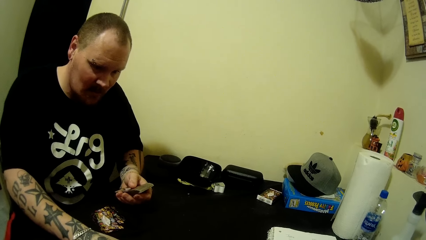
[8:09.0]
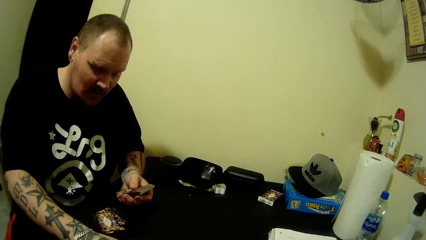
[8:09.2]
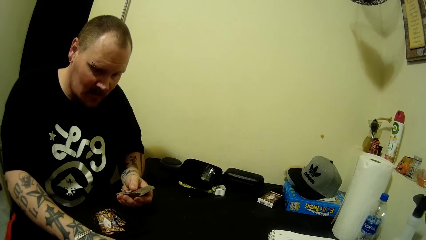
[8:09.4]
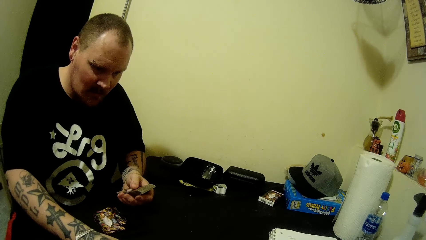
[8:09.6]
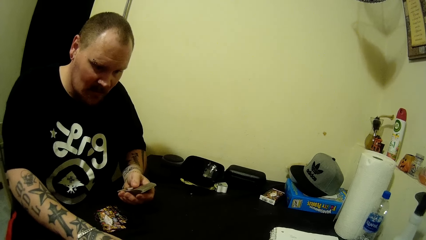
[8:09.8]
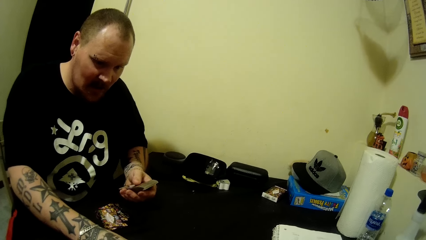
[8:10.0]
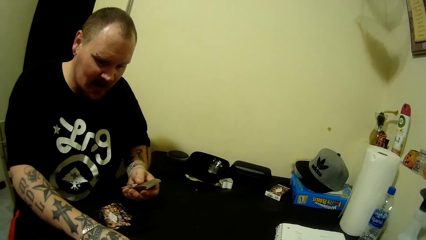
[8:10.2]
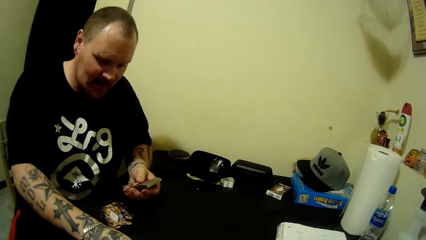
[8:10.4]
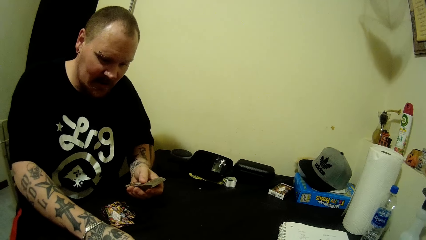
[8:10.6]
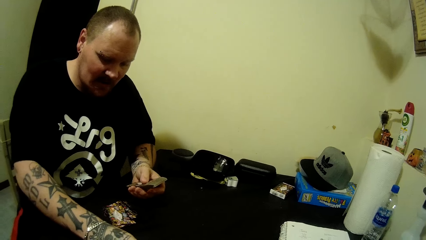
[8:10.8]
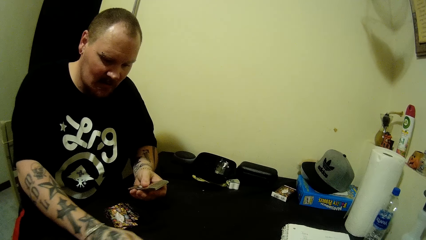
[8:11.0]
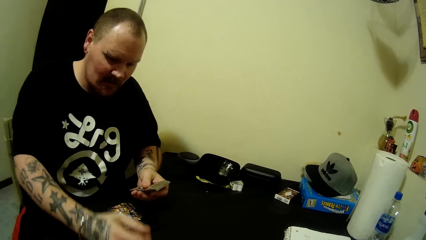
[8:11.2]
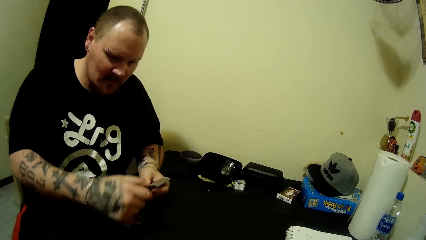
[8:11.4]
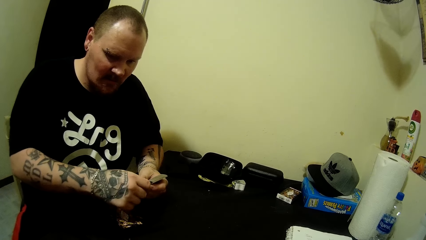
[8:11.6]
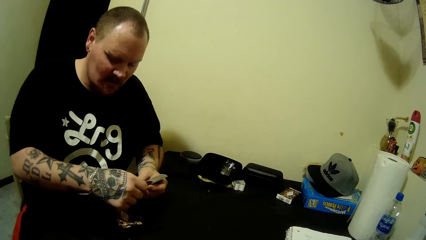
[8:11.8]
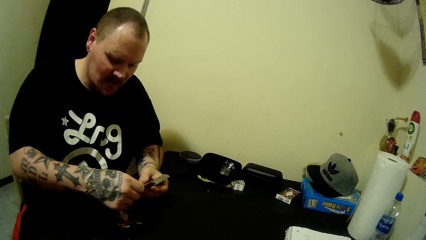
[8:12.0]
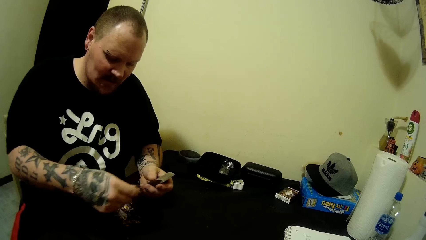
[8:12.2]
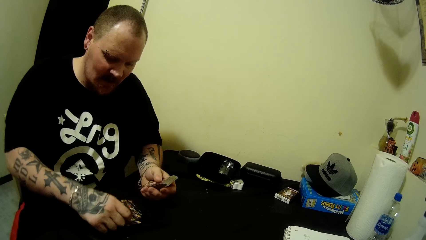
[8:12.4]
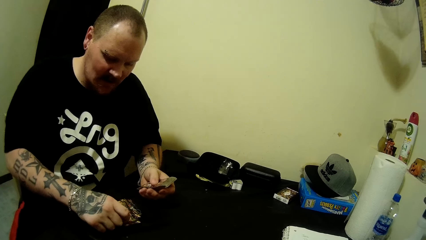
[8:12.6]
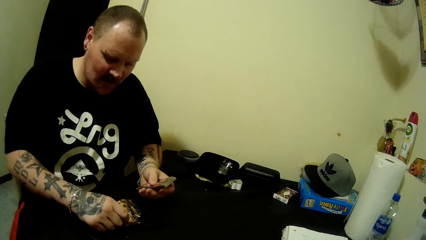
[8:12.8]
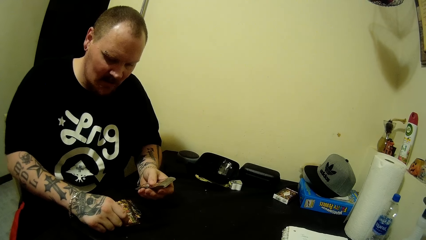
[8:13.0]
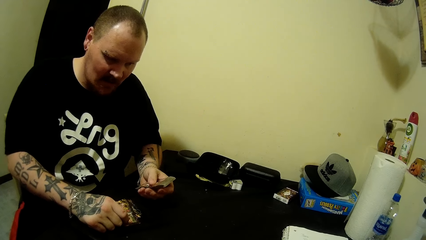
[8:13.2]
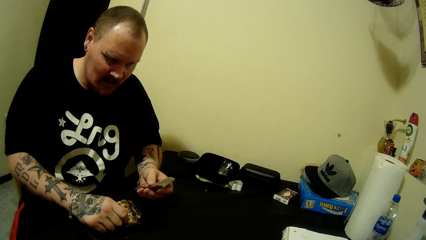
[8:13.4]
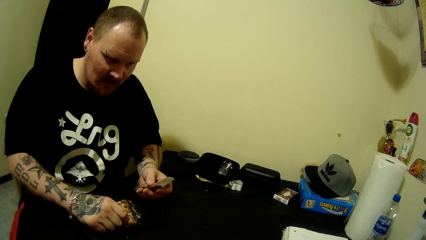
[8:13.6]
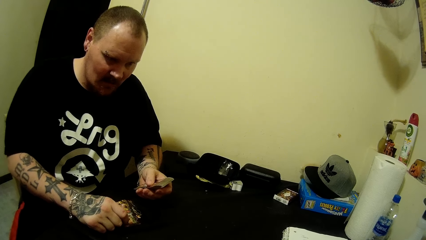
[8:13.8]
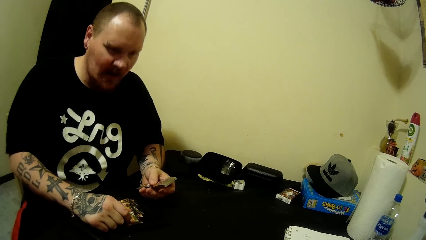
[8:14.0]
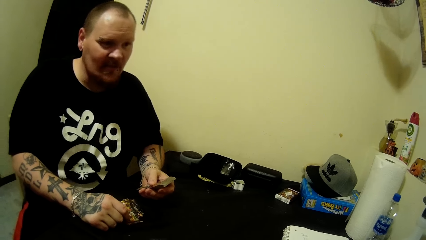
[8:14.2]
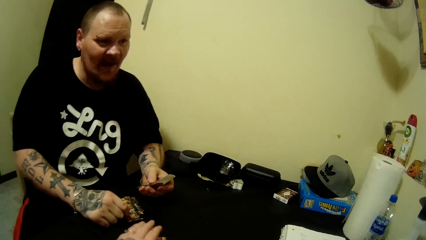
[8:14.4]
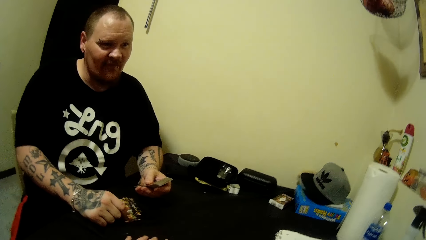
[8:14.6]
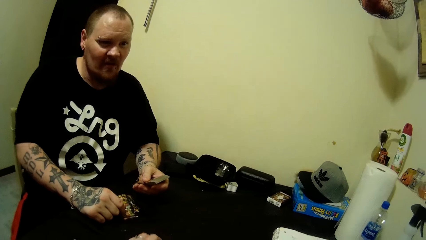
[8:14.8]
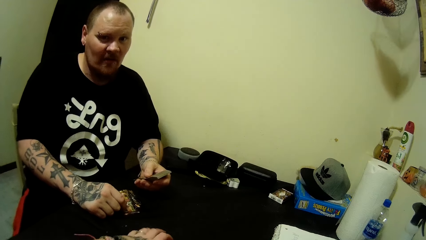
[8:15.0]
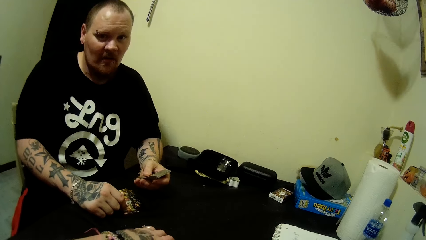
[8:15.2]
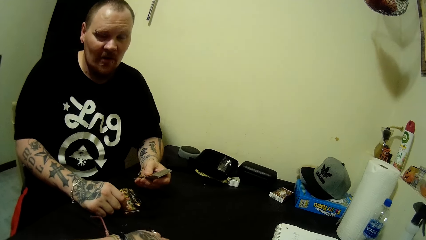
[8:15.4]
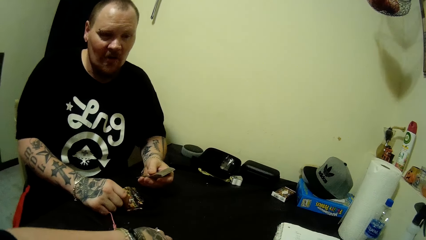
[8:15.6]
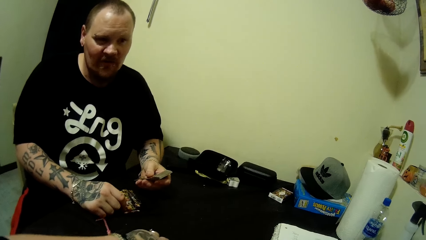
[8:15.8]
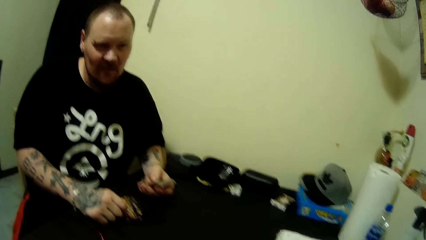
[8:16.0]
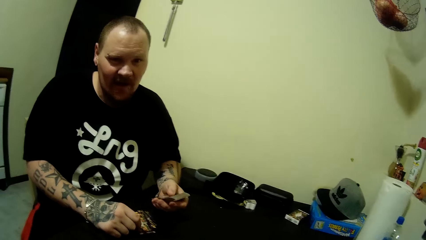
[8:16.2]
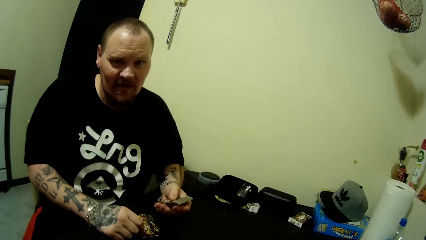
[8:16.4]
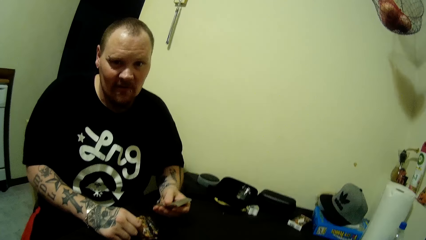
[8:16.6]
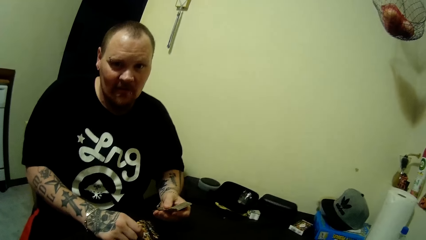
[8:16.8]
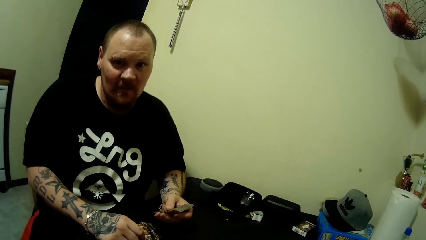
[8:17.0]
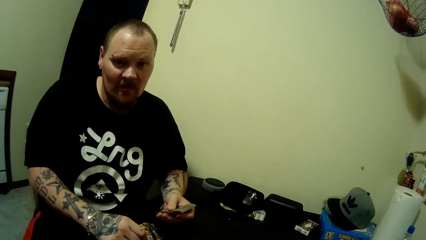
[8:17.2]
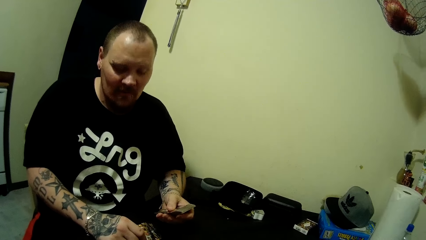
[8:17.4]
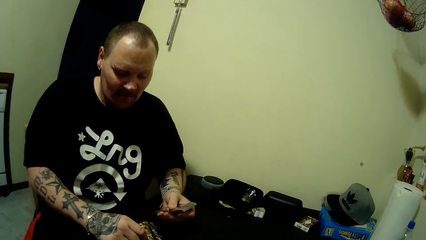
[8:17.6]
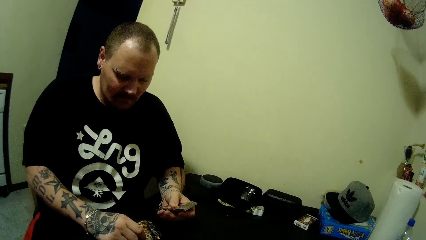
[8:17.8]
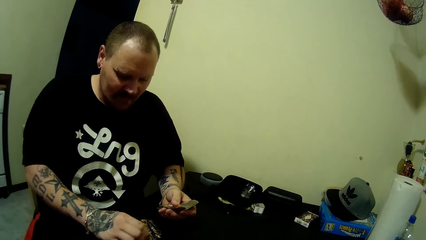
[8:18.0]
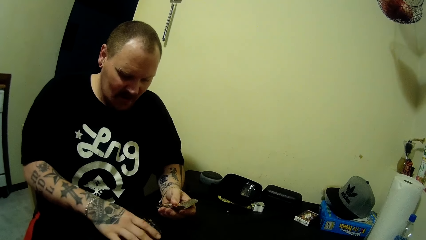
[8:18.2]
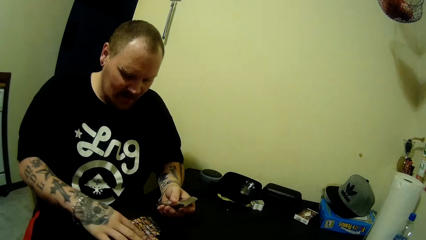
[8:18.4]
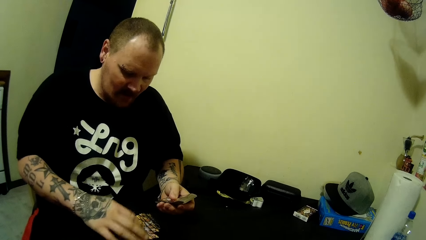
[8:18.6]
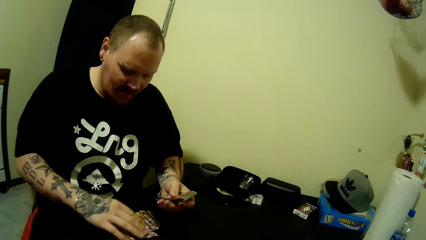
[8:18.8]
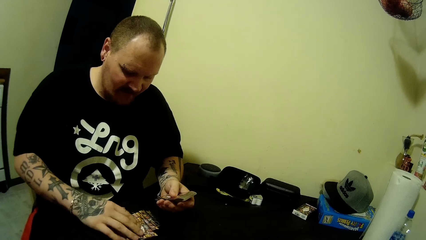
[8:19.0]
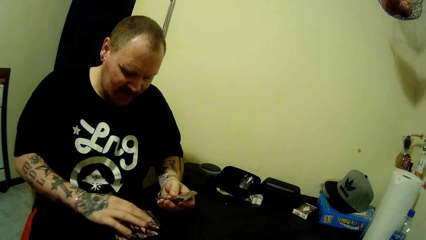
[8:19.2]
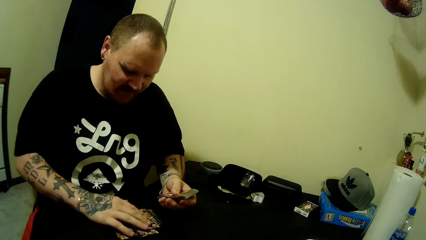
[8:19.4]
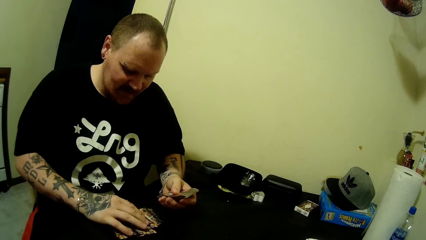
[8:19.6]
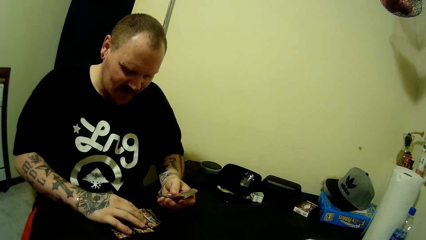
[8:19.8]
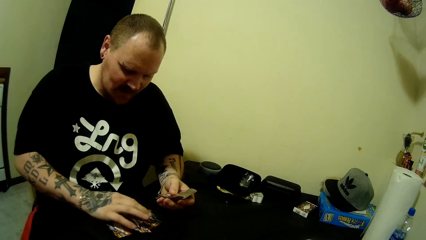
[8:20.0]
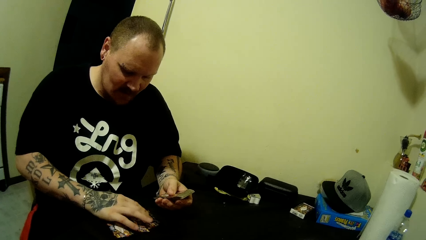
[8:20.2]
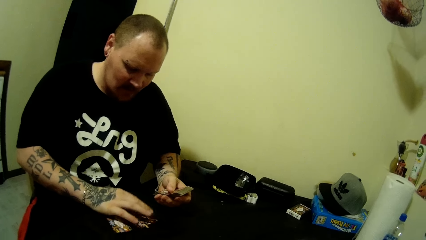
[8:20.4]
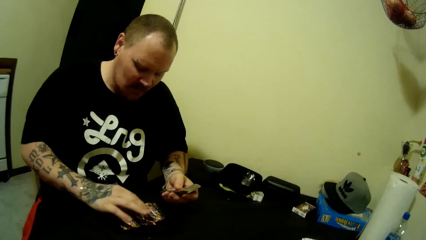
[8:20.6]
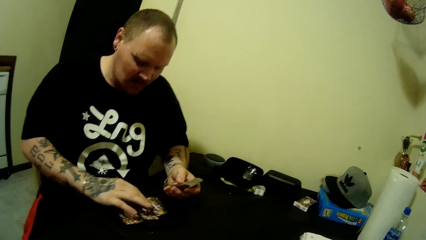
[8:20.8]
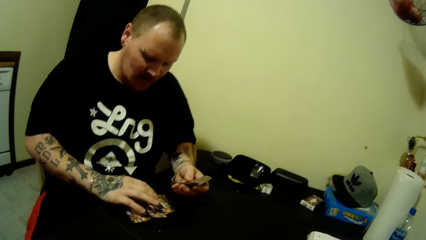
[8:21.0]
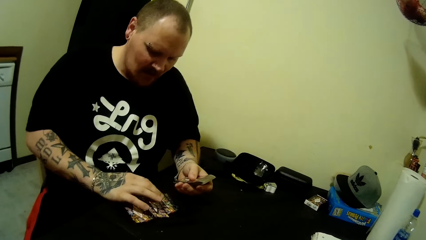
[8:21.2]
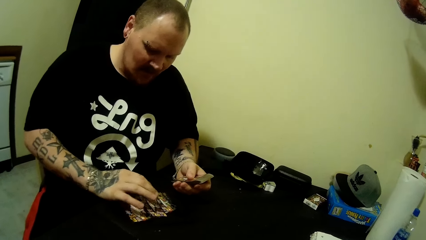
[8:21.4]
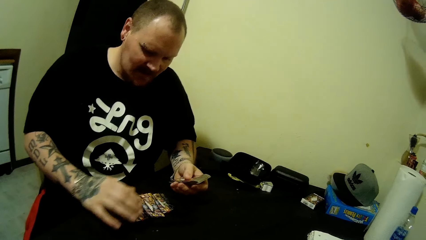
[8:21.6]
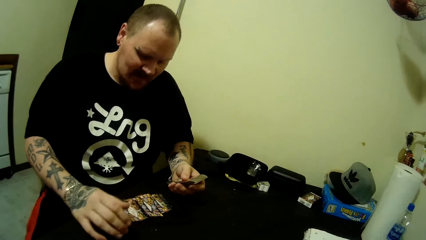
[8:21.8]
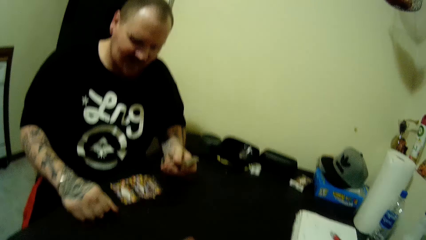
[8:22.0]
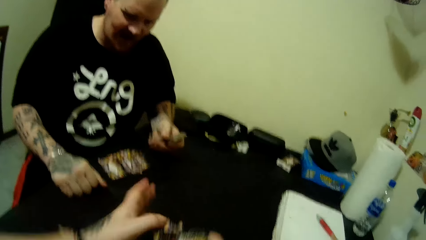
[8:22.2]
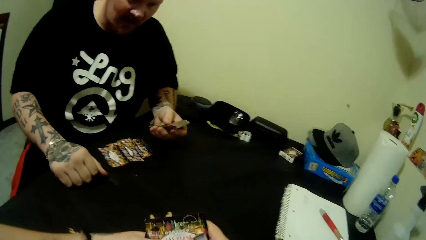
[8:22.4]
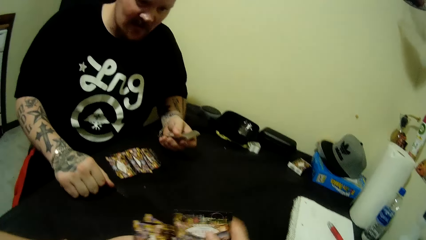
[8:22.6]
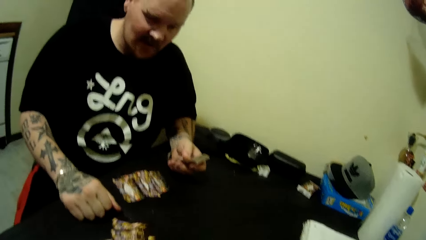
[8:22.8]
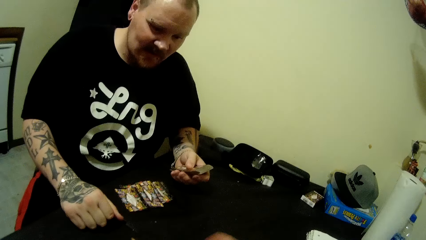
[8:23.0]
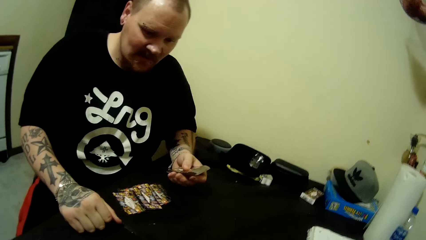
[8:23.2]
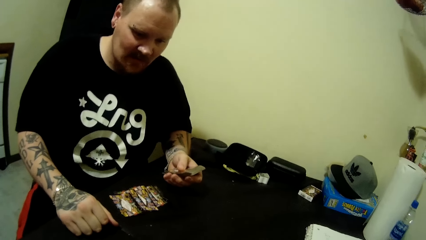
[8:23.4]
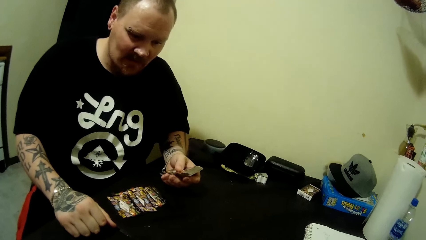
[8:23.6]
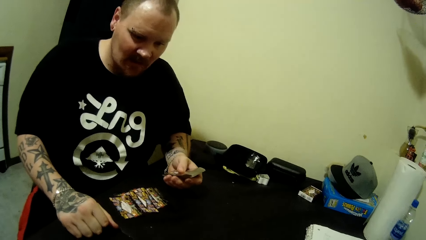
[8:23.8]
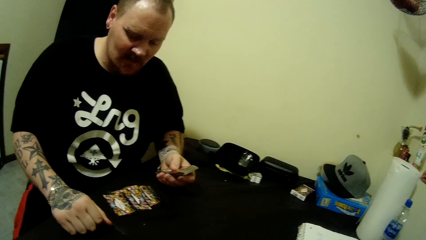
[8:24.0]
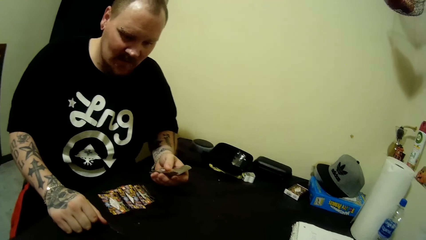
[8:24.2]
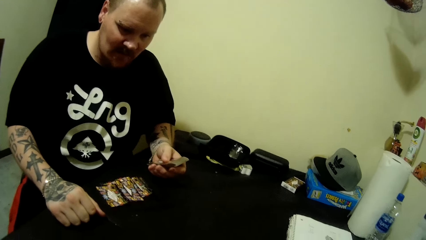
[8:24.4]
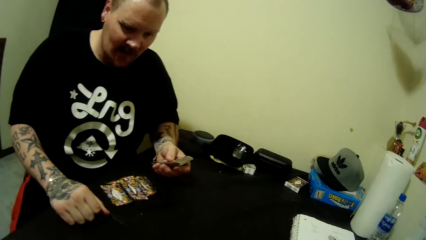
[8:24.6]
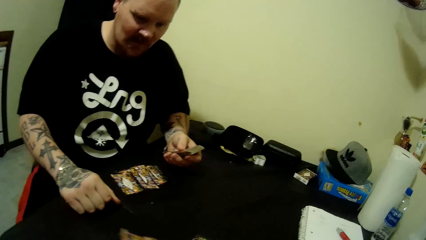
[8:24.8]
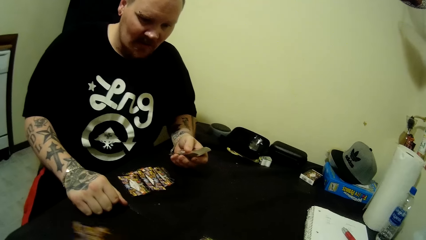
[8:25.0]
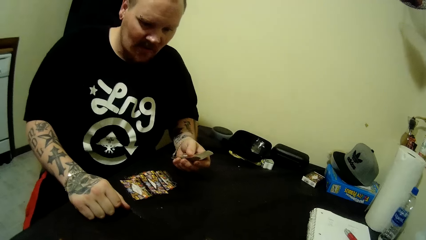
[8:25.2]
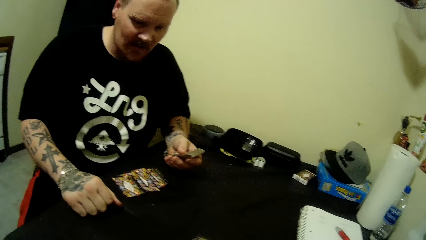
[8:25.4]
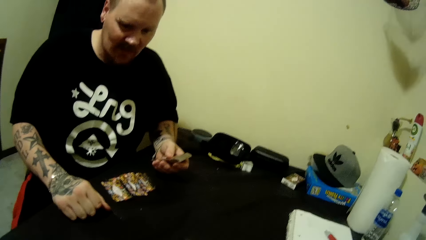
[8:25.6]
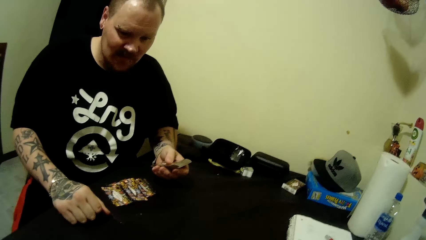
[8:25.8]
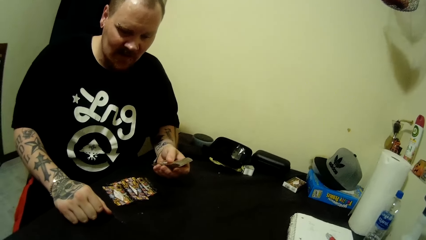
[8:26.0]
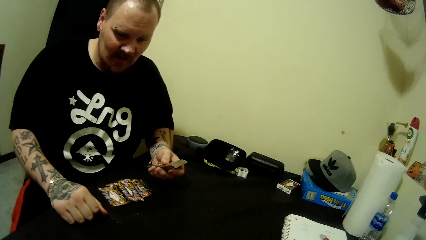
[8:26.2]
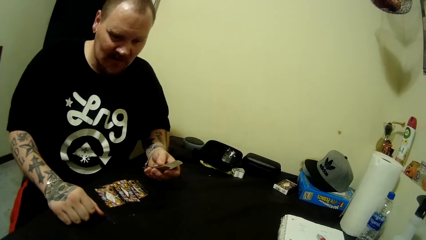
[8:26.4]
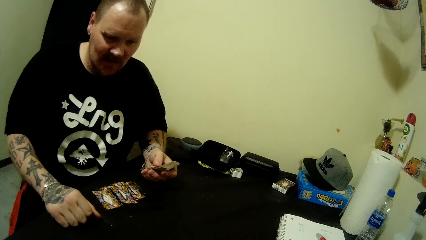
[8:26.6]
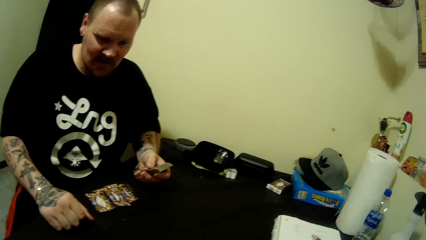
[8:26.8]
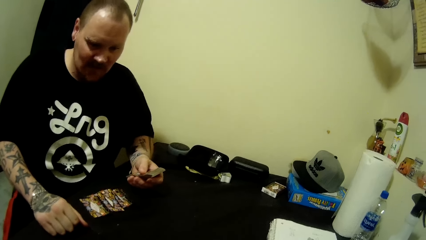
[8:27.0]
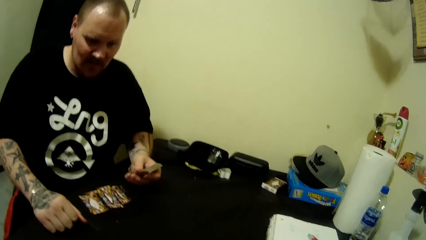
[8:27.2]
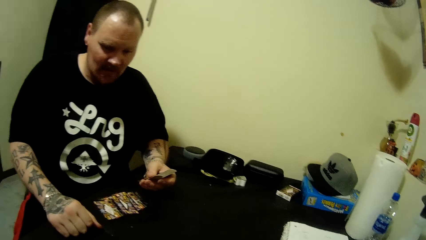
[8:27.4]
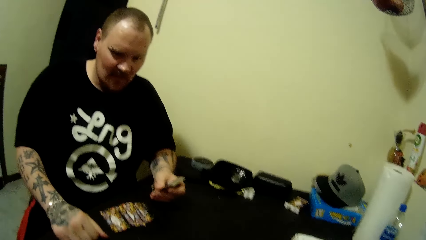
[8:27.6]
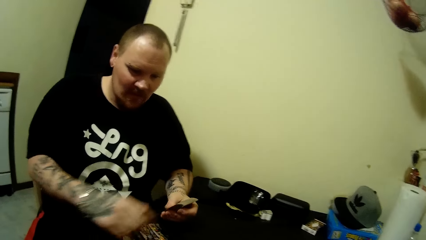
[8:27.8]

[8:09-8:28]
The man pulls a card, holds the card on the table and looks around. The camera wearer picks cards on the table. They look around. The man arranges cards on the table. The man touches some cards on the table with his right hand. The man rests his right hand on the table. The man looks around. The camera wearer pulls a card. They interact with the man. They put a card on the table. They look around. They move a card around. They look around.
